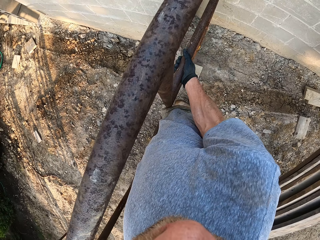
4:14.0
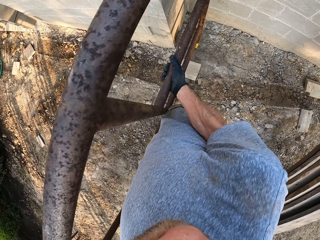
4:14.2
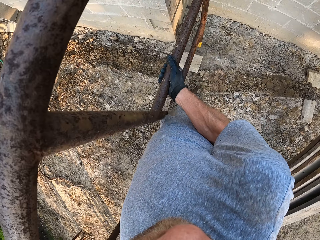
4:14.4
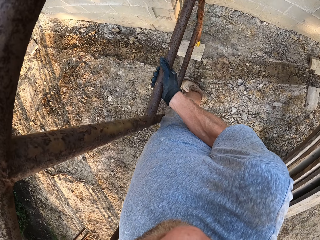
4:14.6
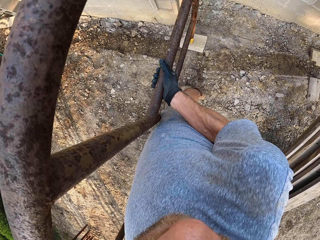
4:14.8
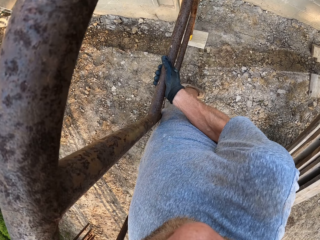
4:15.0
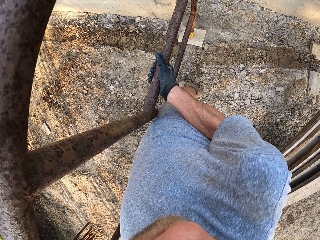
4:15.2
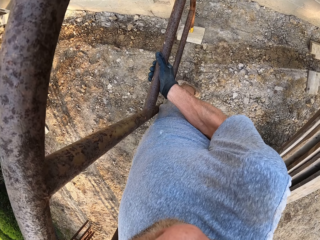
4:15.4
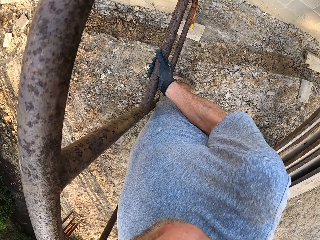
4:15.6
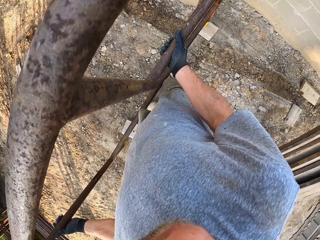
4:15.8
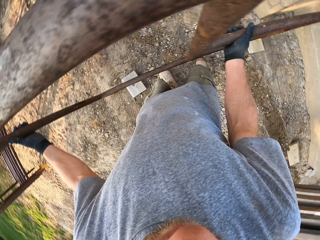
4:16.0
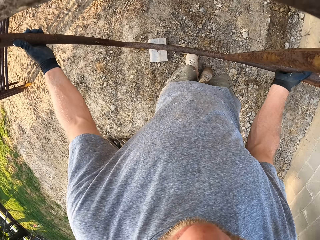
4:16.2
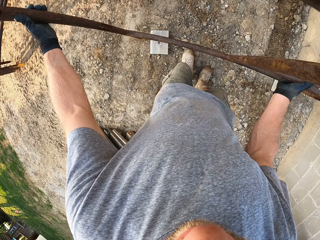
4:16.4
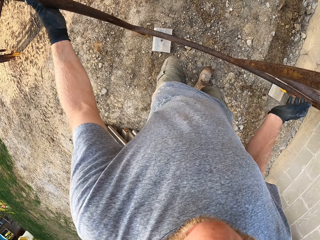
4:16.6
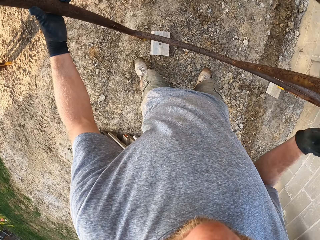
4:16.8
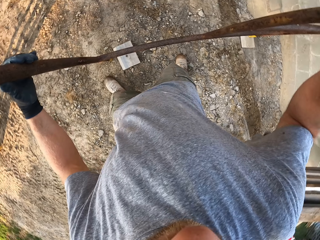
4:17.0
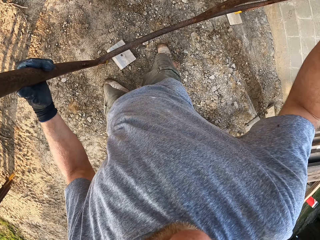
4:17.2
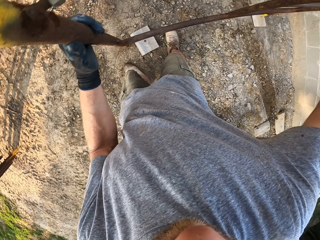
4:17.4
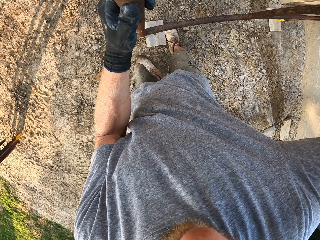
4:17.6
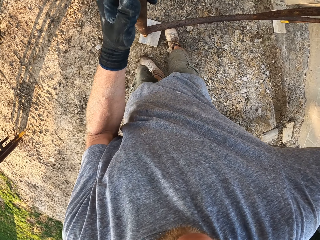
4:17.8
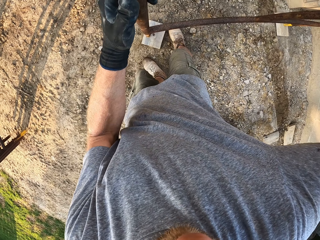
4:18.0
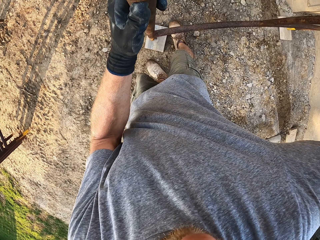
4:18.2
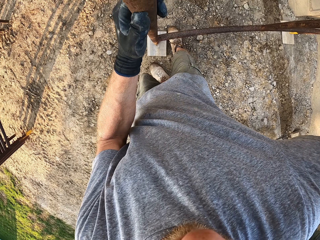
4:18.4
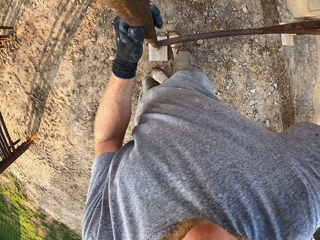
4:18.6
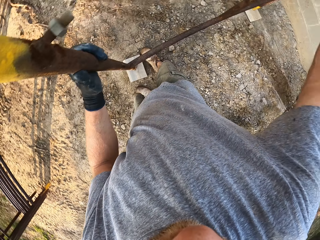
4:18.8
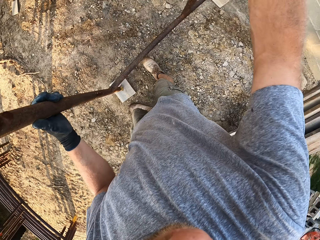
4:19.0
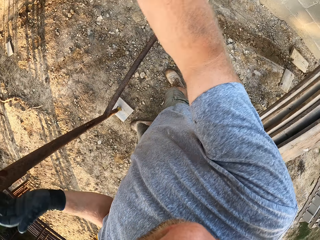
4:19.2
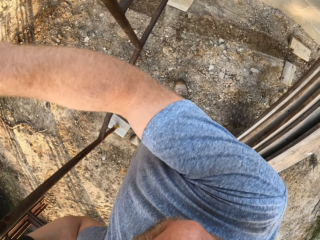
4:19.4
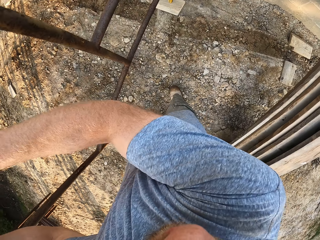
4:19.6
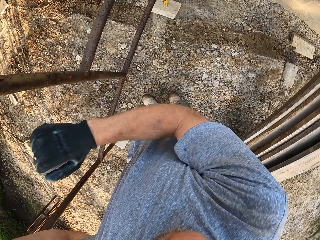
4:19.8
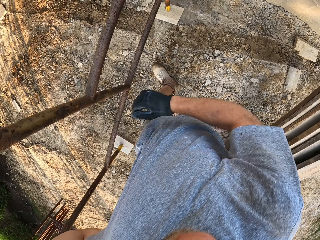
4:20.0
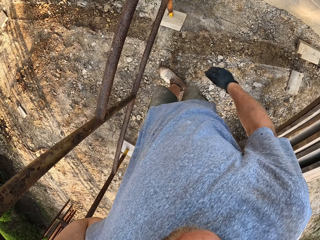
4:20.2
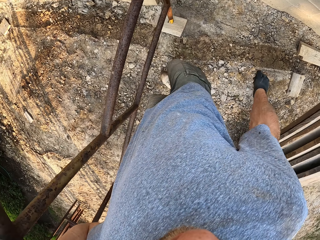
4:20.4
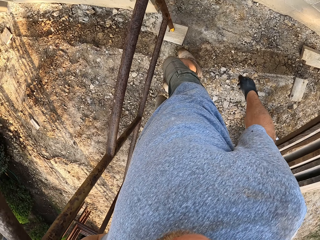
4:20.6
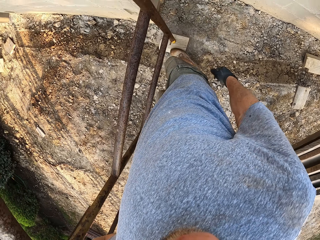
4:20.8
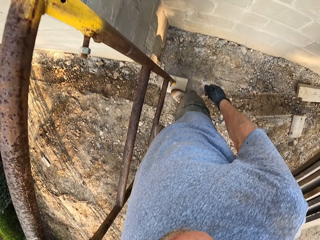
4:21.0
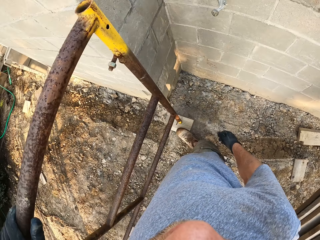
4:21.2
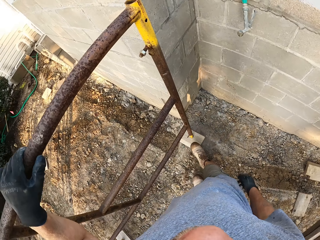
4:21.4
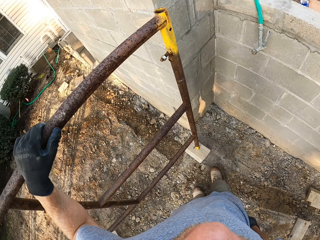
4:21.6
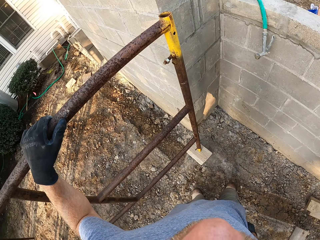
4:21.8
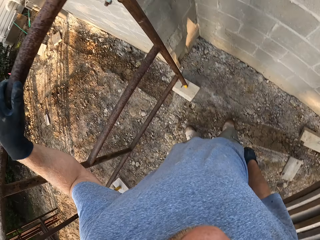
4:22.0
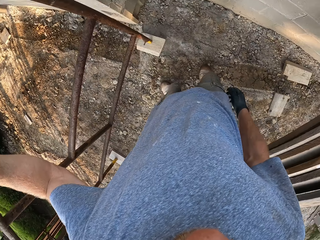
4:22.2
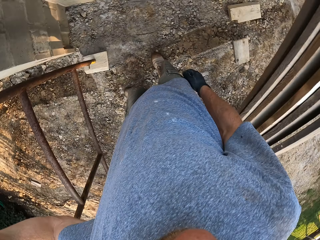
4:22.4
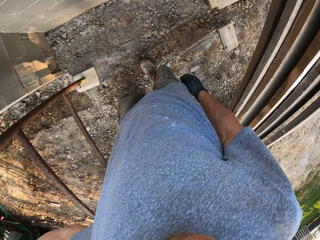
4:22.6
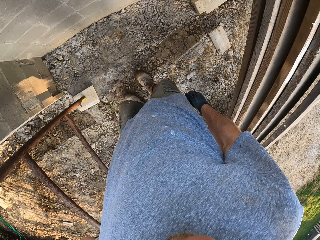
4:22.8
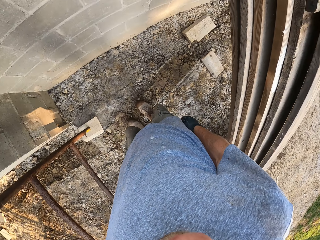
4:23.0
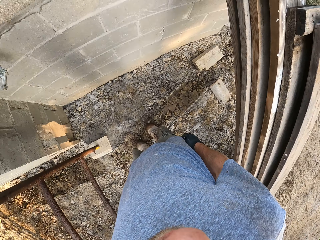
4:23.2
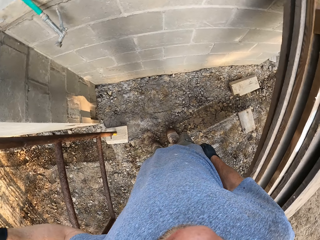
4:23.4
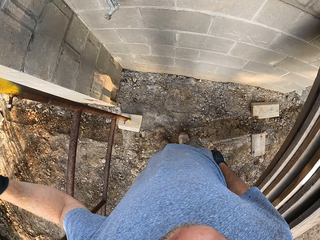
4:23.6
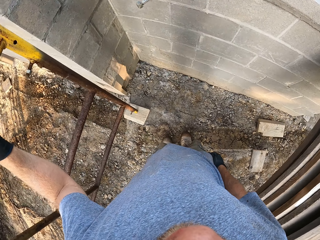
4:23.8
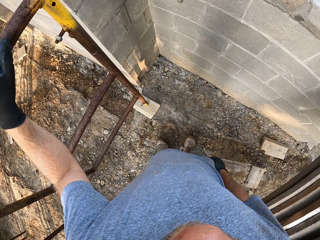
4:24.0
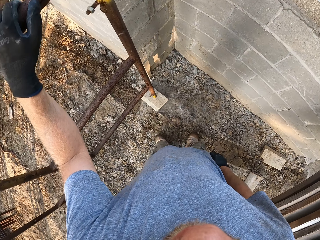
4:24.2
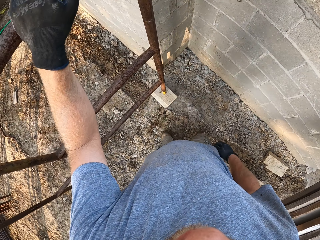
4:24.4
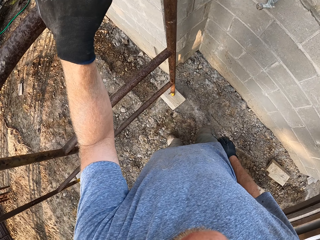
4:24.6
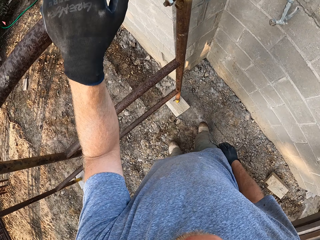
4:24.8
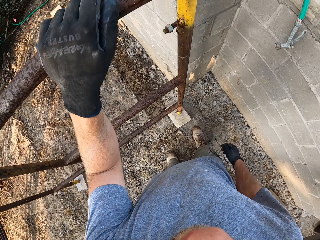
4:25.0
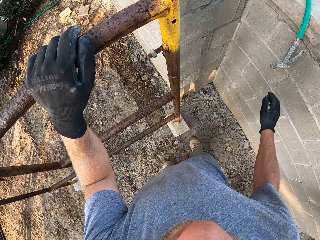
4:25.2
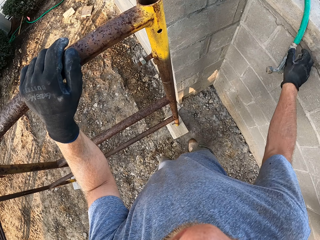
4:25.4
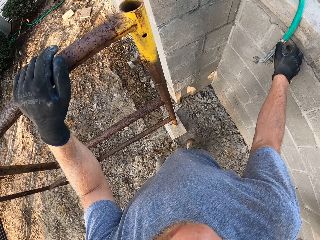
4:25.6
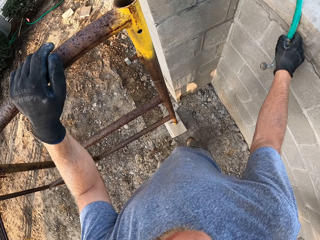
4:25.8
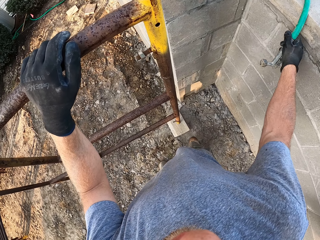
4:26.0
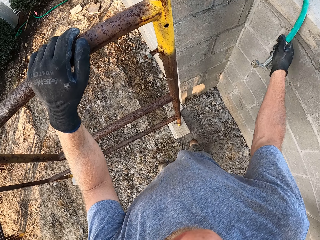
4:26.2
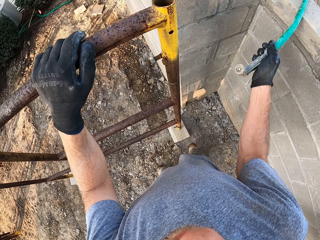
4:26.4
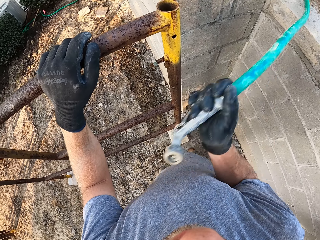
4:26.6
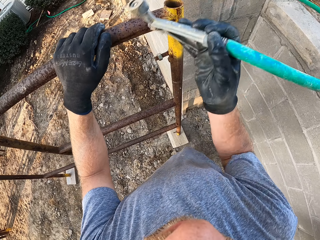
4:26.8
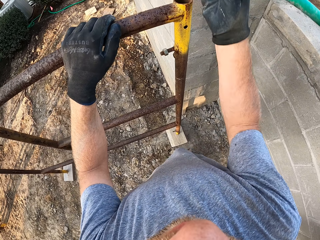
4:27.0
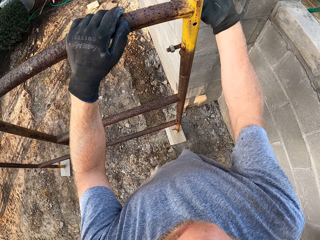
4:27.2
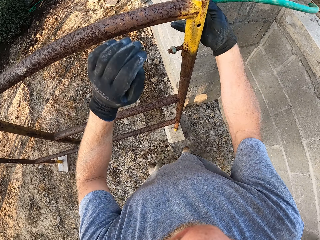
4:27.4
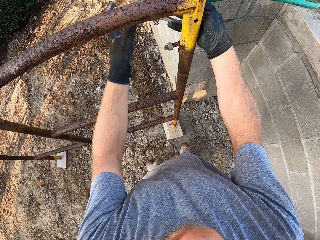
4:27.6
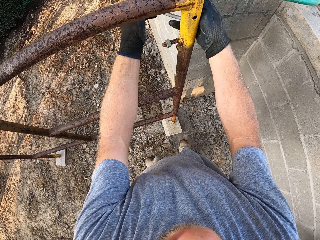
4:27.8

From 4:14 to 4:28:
The camera wearer places the rack pieces on the planks or pieces of wood on the ground. He lifts the rack pieces. He adjusts a plank under the rack pieces with his left foot. He drags the piece of wood with his leg. He lifts his hands from the rack. He stamps his right foot on a plank under the rack pieces. He looks at the rack. He holds the frame. He looks at the rack. He holds a hose pipe on the wall. He pulls the hose pipe from the wall.

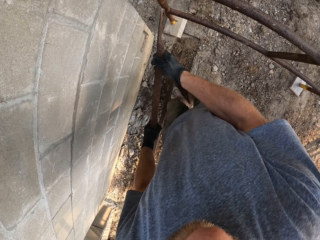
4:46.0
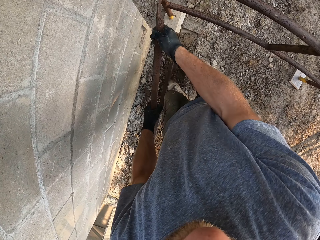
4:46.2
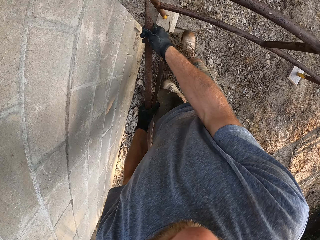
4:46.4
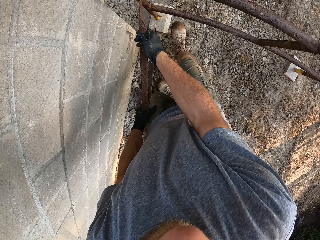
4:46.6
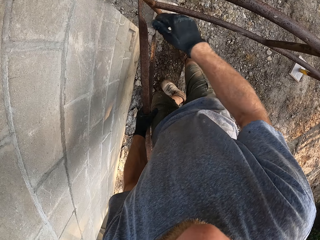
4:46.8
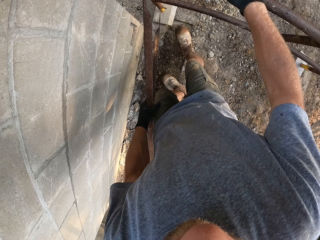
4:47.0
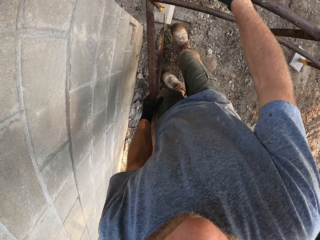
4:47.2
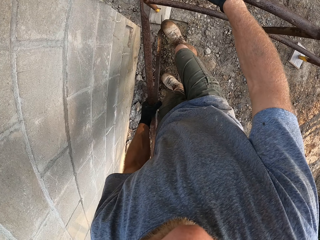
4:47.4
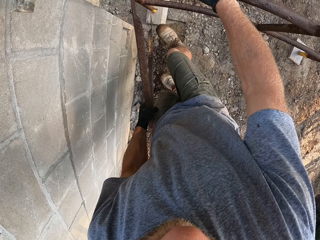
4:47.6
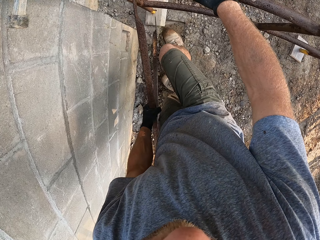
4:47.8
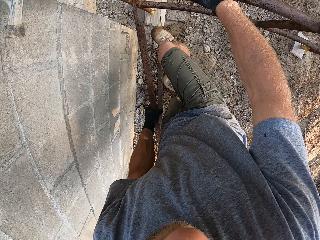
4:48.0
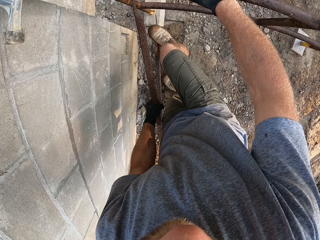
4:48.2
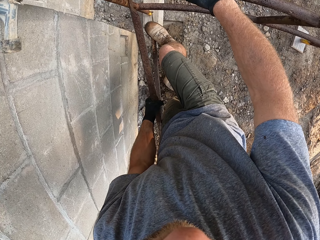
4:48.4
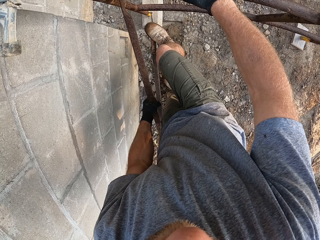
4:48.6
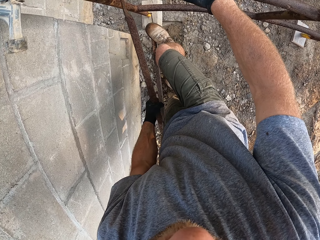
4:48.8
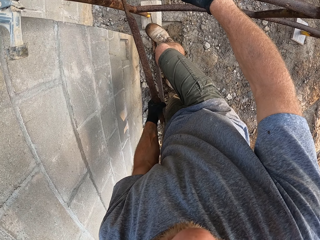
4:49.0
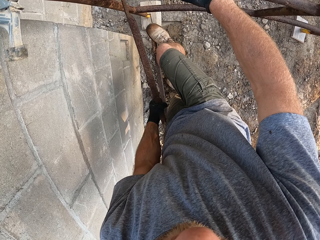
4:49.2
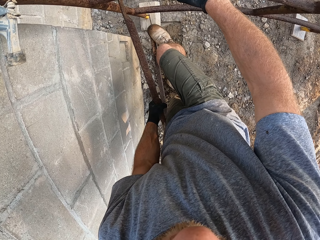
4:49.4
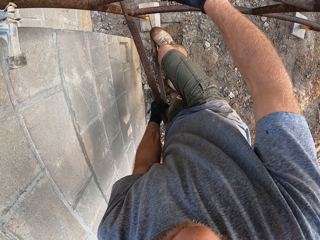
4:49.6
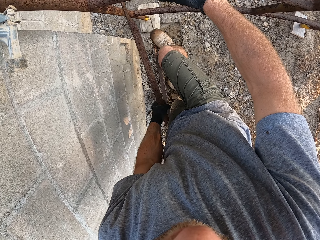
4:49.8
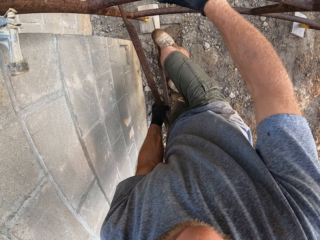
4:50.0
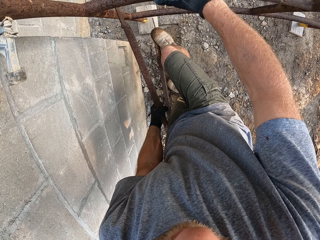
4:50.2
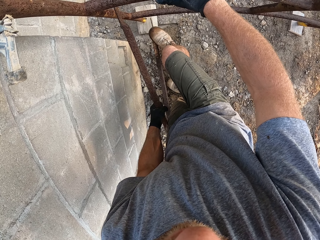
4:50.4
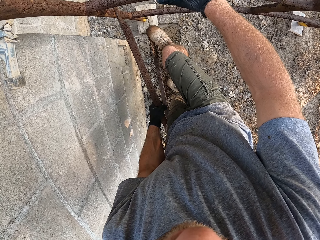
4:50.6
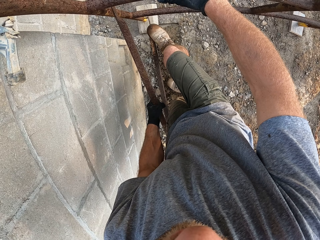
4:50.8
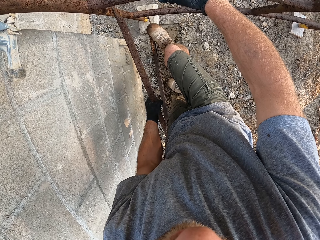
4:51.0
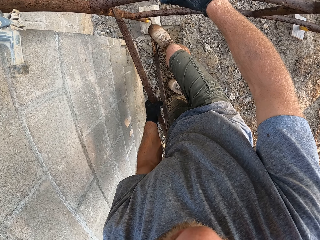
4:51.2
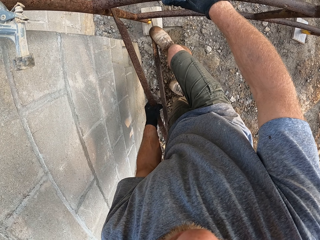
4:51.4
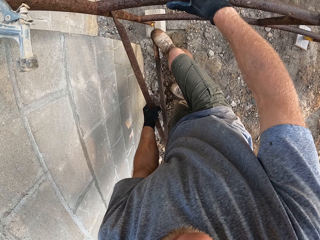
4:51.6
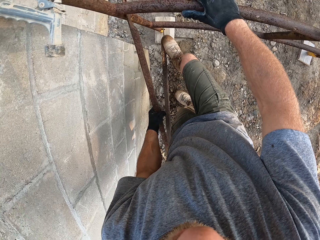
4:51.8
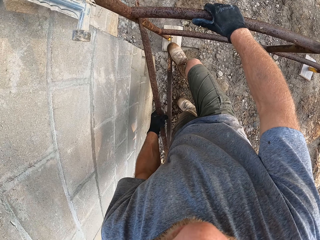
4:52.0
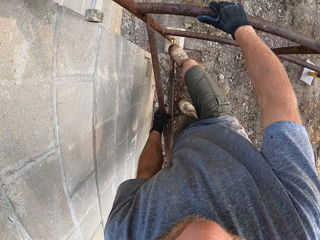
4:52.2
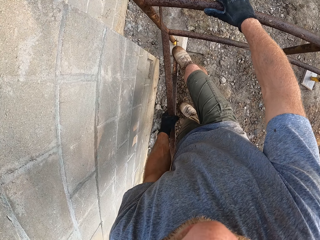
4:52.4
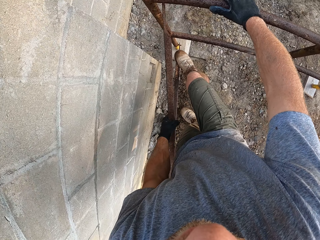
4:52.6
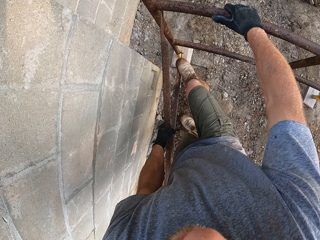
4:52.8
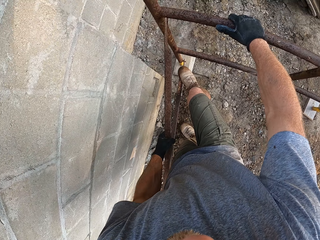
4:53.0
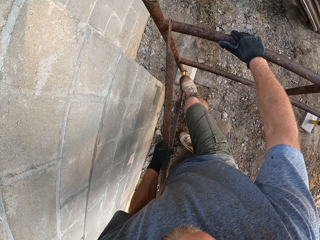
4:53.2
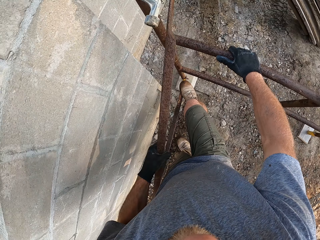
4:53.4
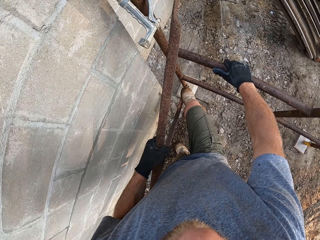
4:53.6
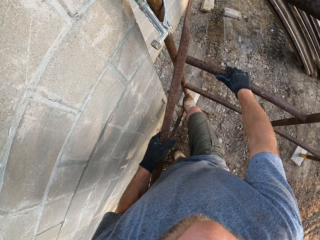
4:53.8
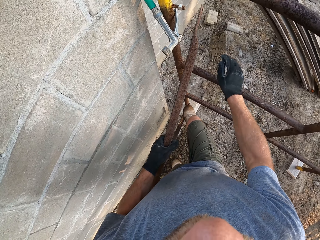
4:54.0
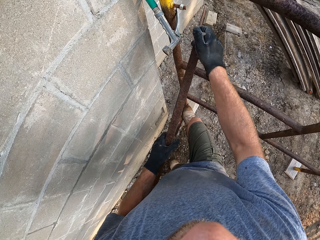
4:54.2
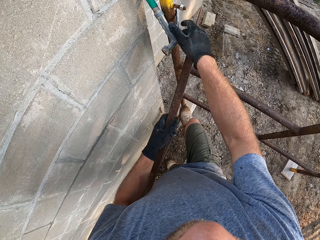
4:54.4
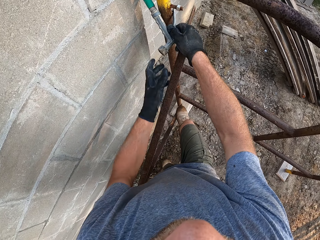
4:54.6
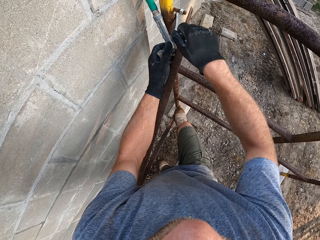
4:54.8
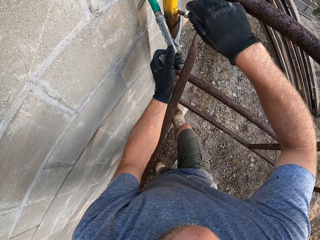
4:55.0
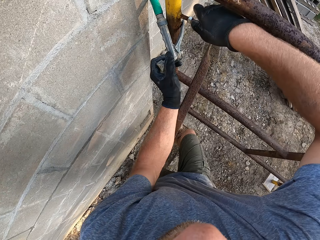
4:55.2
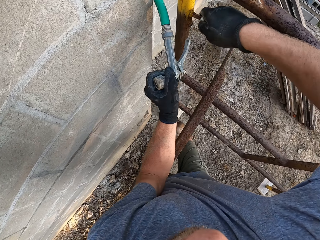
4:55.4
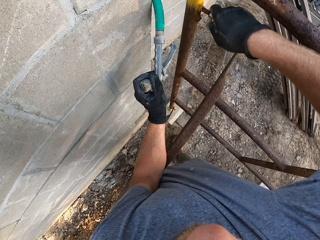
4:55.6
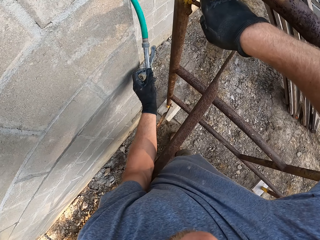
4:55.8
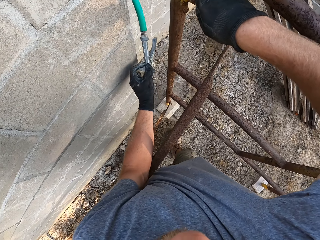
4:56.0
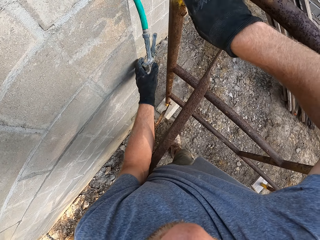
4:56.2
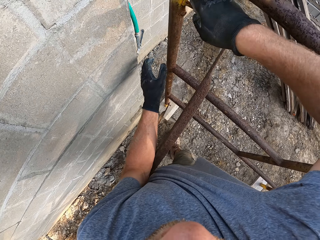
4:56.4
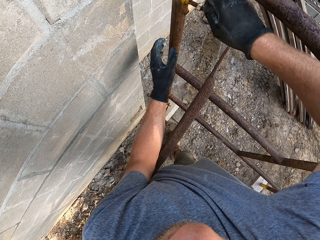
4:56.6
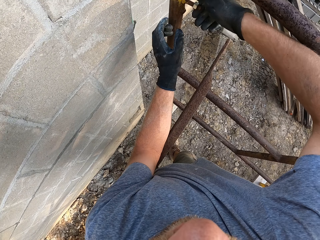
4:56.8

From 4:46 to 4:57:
The camera wearer hangs one of the iron rods to a hook at the bottom of the rack with his right foot. He fixes the metal. He removes a hose from the rack. He unscrews a bolt nut from another hook on the rack.
